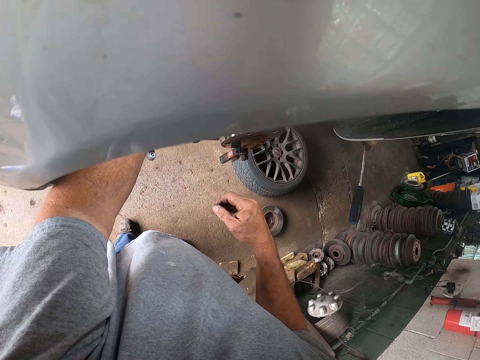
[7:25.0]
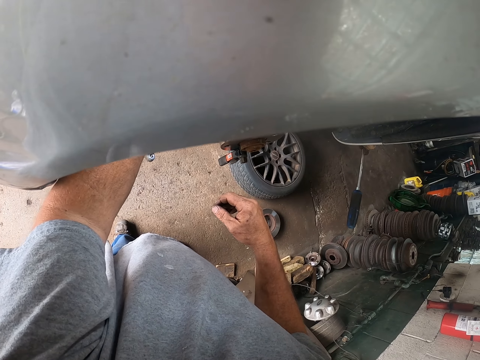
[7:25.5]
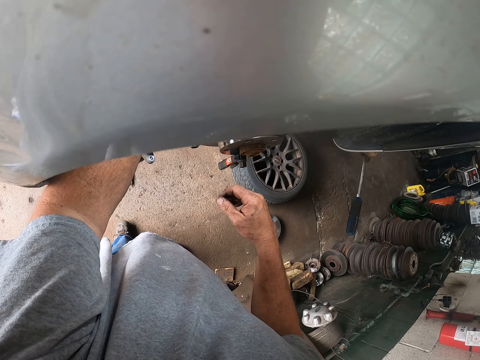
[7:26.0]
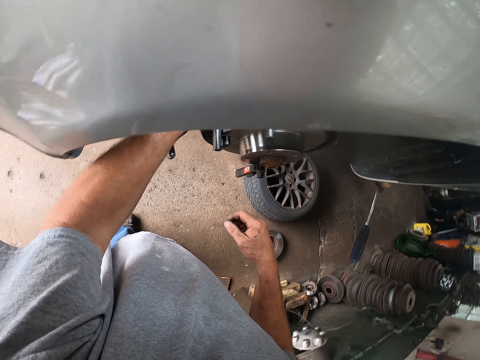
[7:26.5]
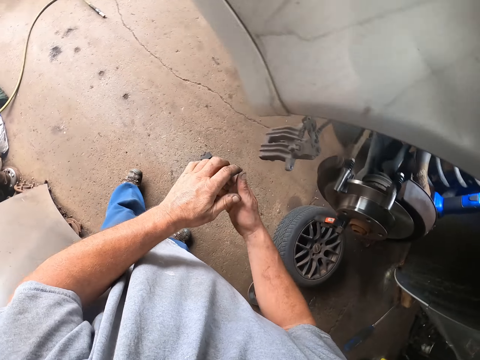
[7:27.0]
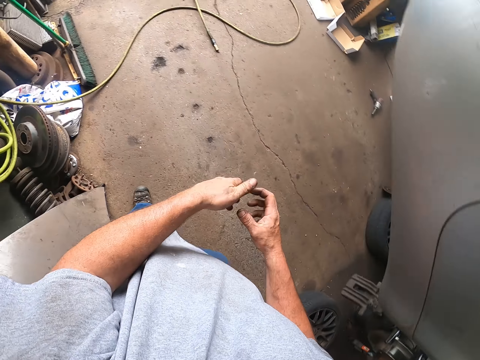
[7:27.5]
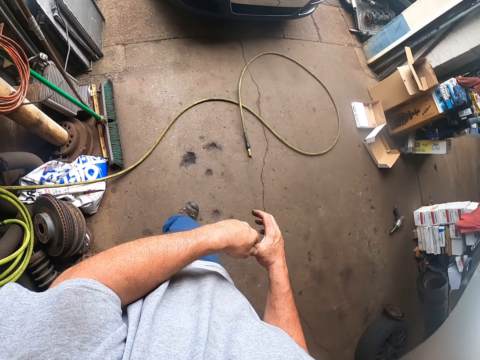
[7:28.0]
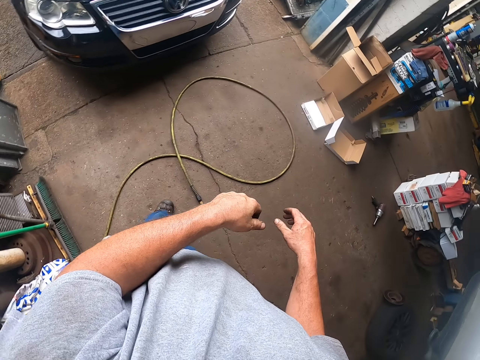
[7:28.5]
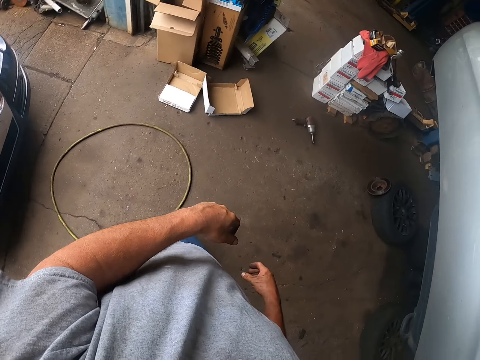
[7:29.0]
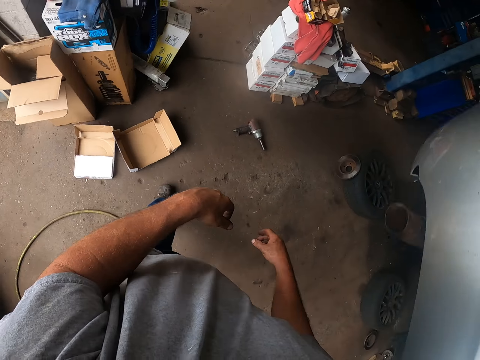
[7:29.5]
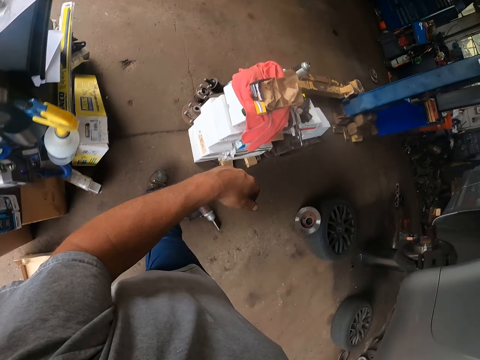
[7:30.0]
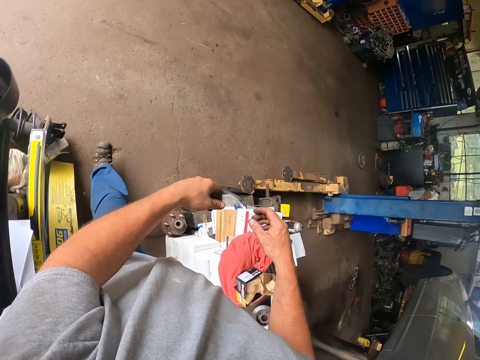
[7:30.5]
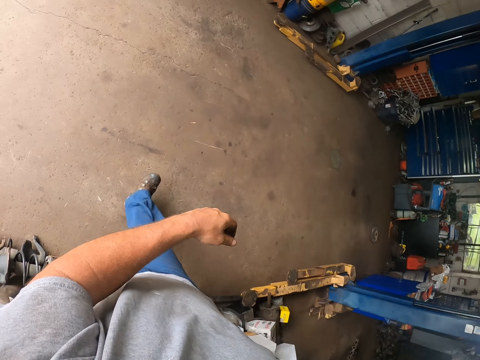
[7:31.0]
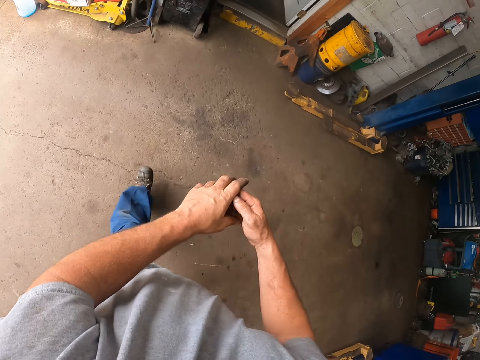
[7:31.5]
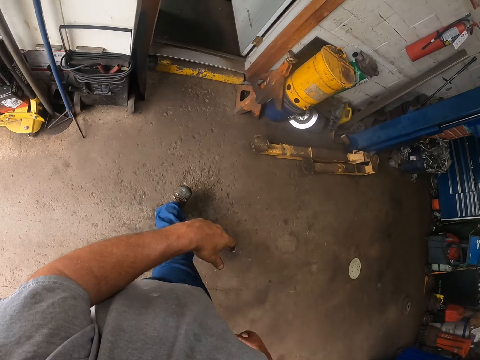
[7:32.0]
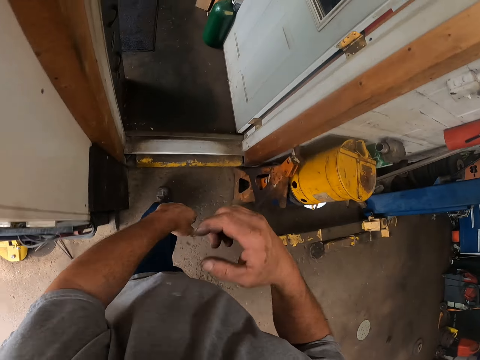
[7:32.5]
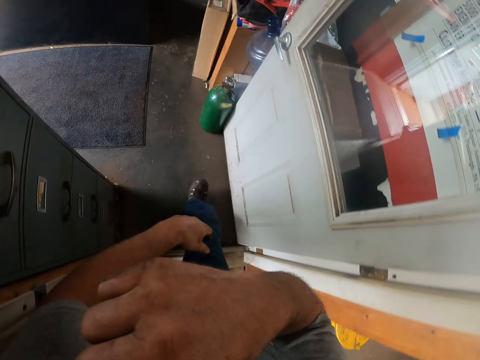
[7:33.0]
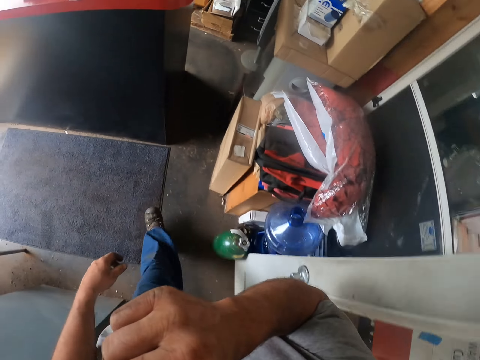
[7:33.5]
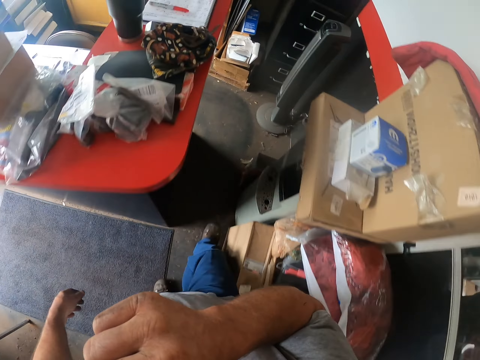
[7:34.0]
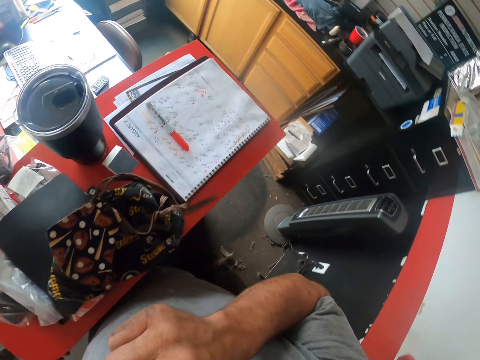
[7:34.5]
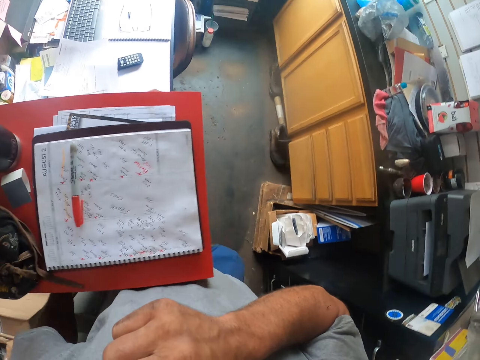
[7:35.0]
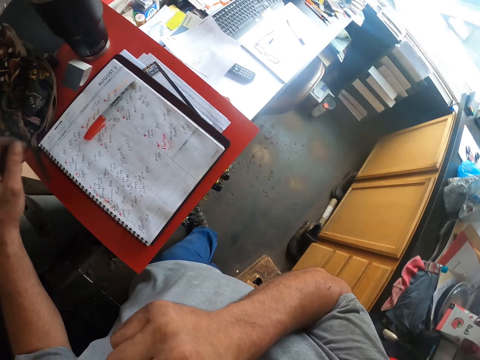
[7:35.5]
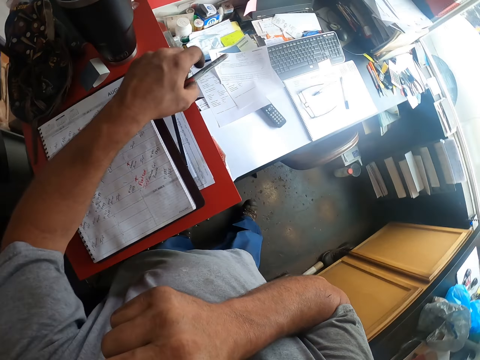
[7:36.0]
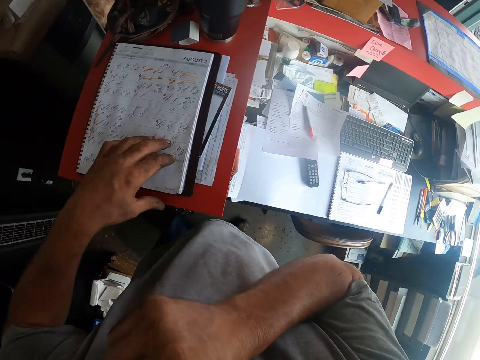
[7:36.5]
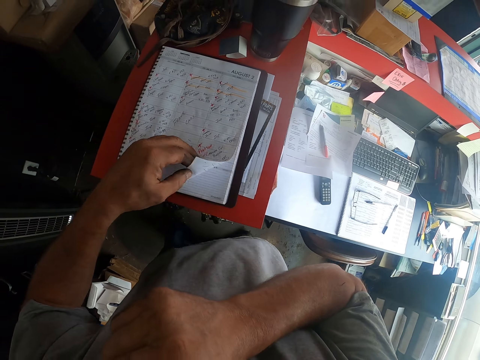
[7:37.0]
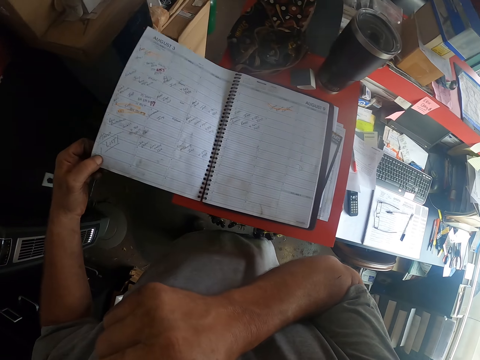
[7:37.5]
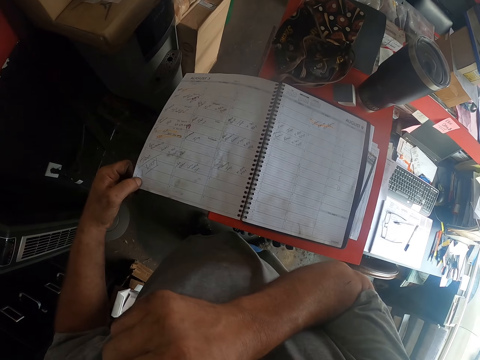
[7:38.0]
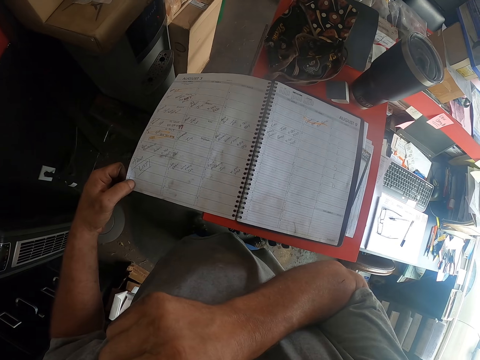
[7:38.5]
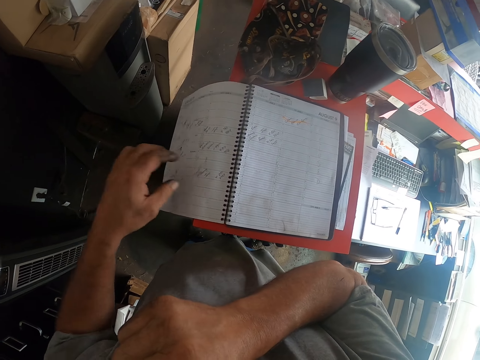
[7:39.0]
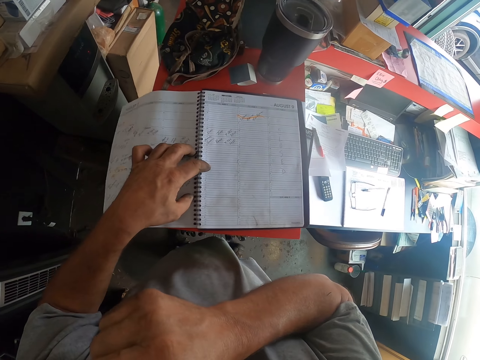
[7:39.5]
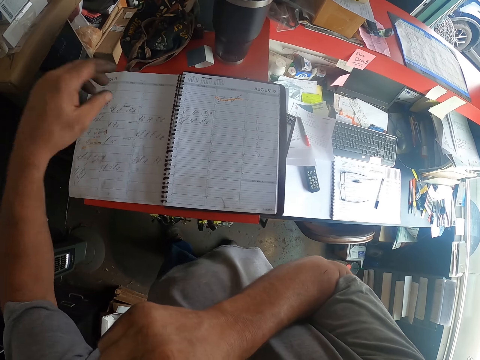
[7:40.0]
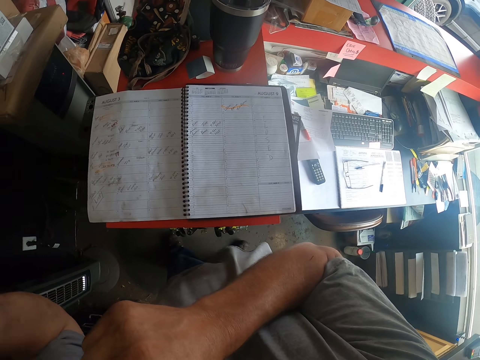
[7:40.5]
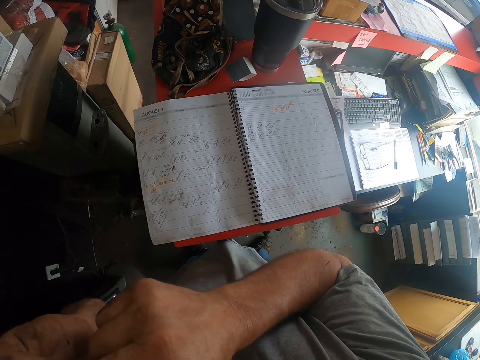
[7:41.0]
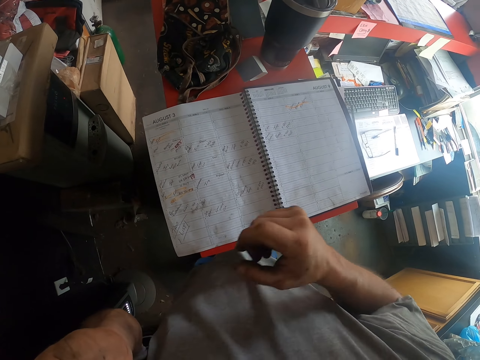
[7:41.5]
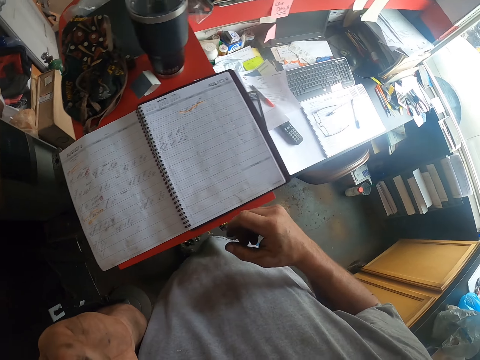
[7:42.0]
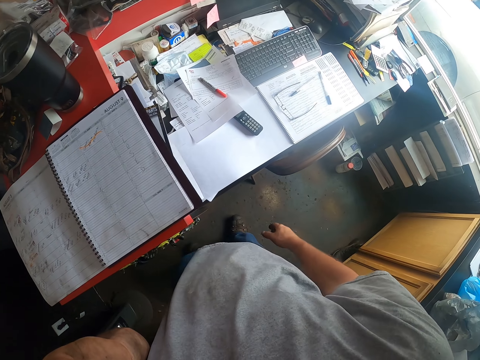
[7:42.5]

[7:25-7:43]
The camera wearer rubs his hands. He walks around the garage. He holds the phone on the ear. He touches his ear. He takes a pen. He throws the pen on the table. He flips a page of the book. He adjusts the book. He pushes the book across the counter. He touches his ear.

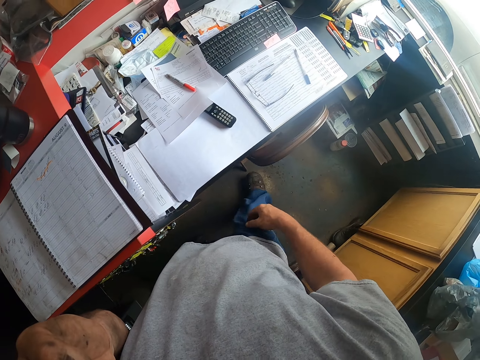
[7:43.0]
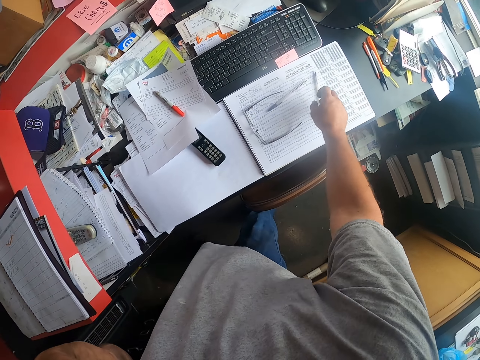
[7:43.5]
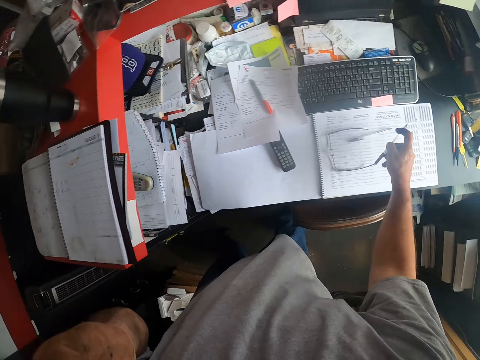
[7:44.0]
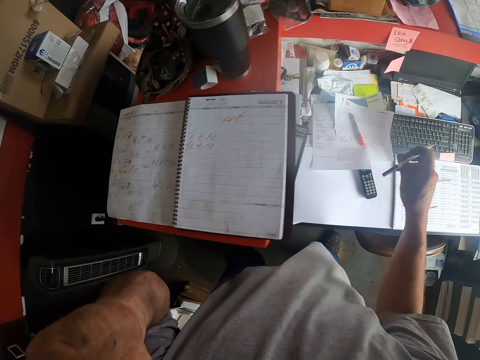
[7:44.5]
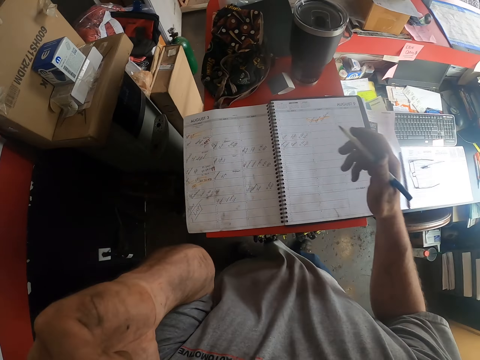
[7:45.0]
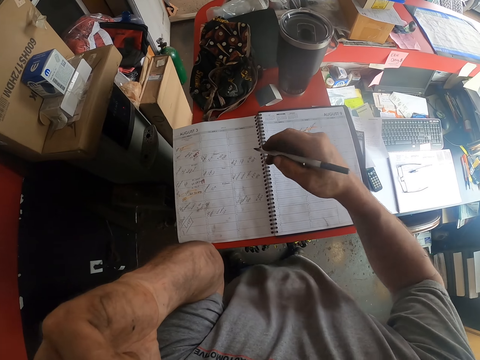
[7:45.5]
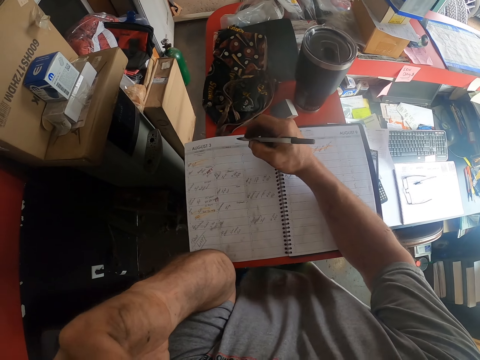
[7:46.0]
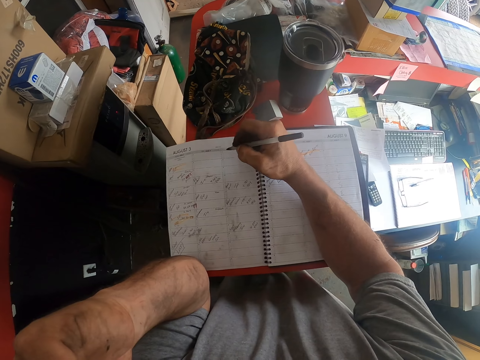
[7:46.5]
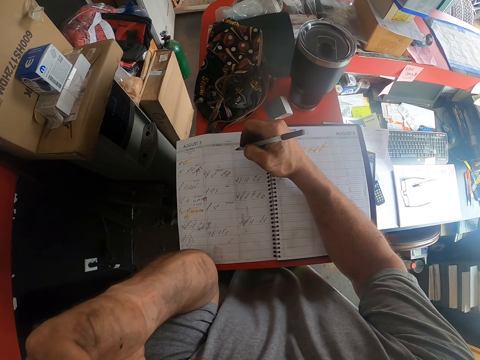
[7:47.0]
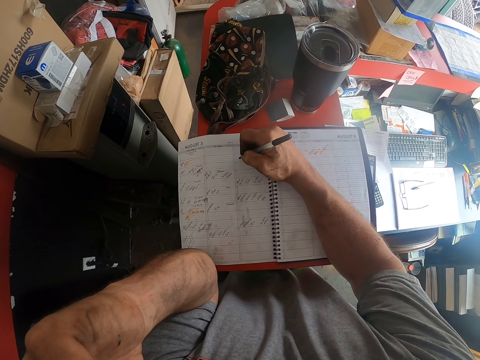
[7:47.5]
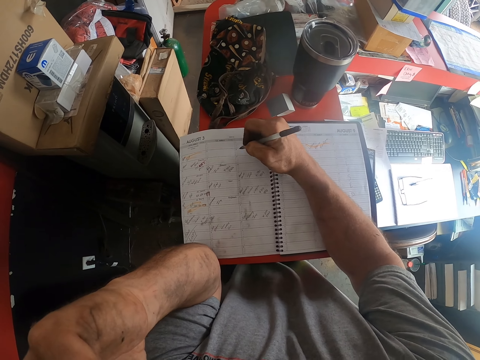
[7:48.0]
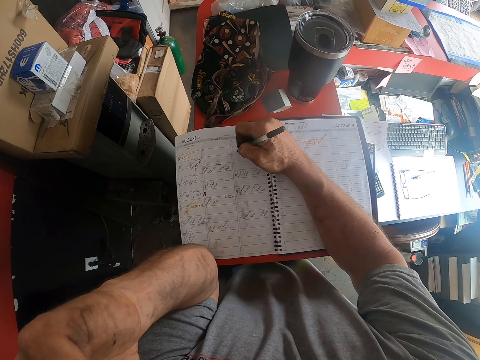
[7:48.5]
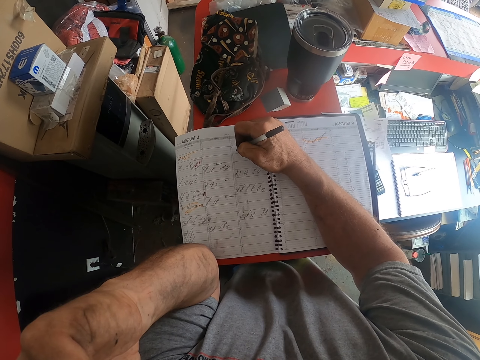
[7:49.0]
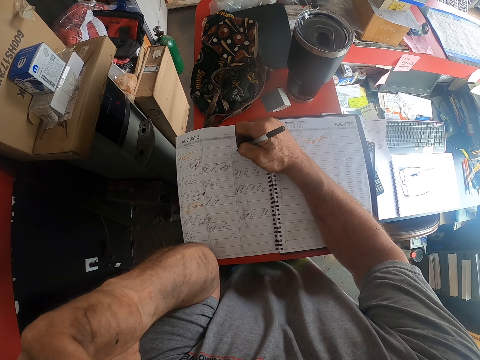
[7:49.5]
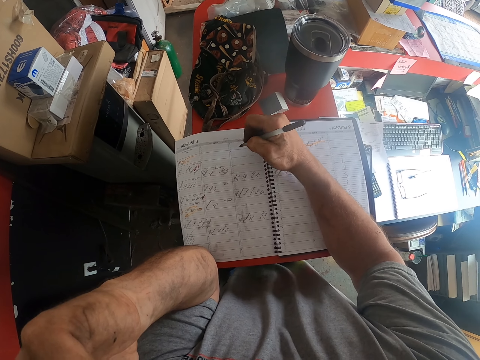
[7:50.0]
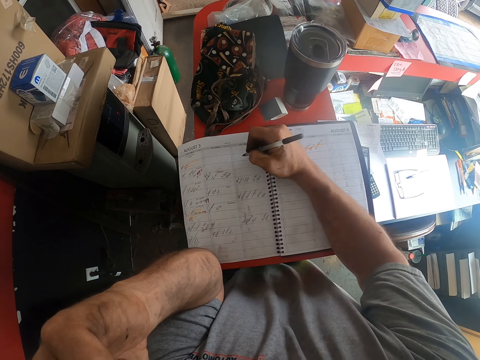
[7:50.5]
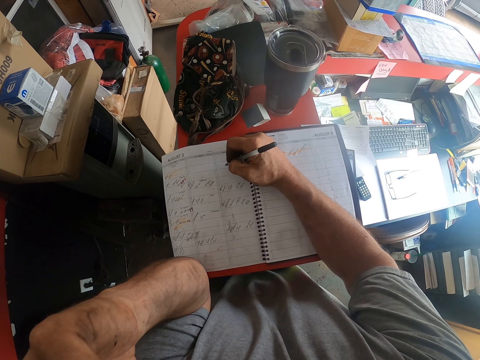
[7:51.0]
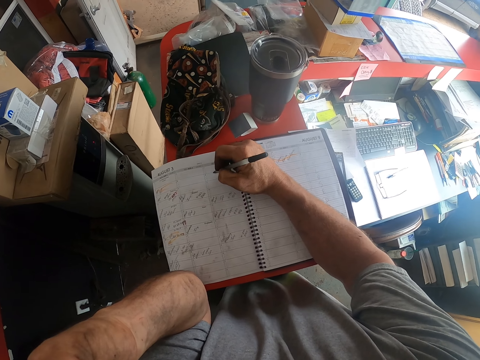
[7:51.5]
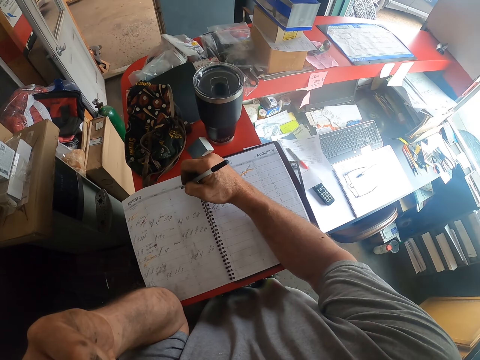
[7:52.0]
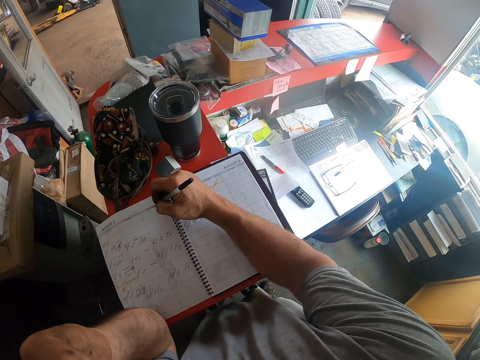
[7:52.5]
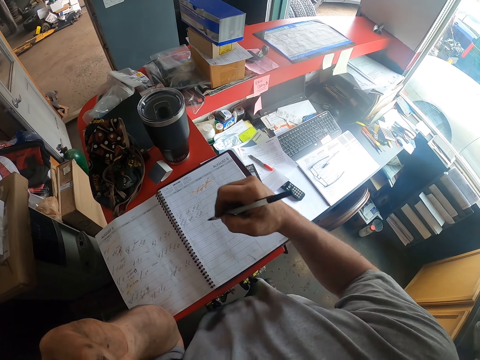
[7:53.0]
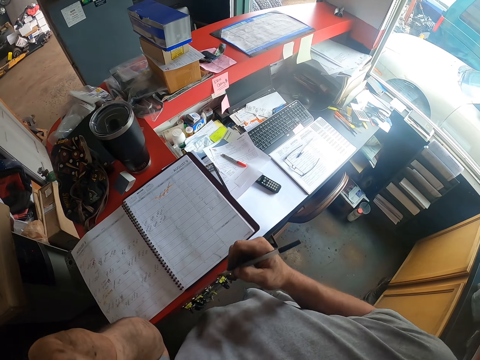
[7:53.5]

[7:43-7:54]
The camera wearer picks up the pen from the table. They write on a page of the book.
